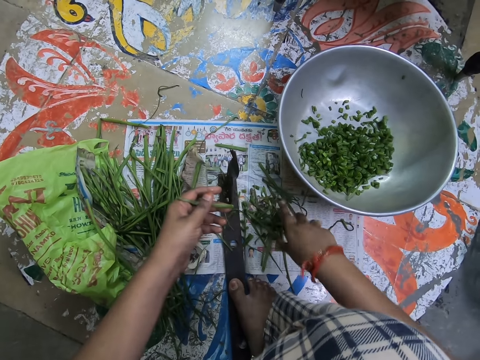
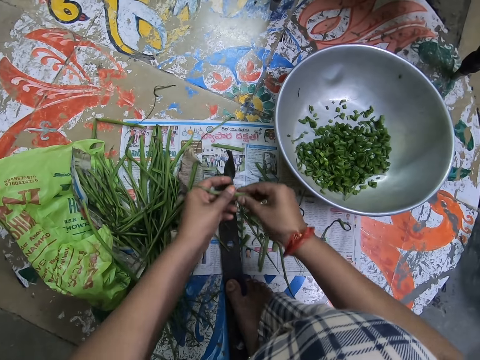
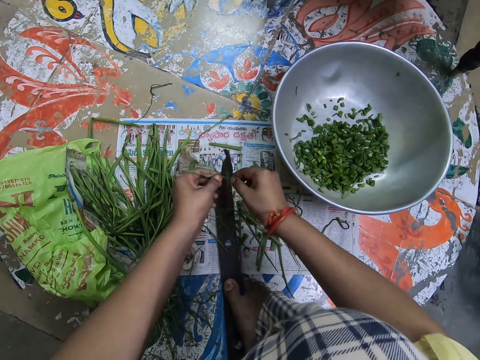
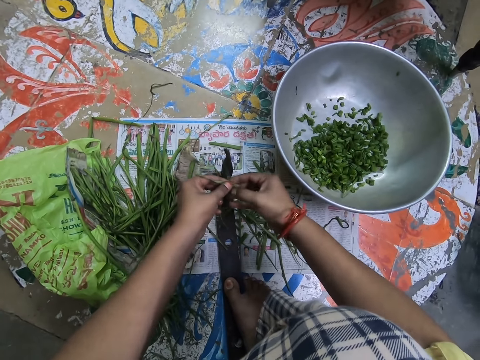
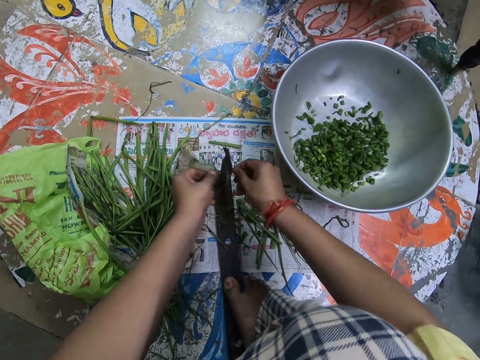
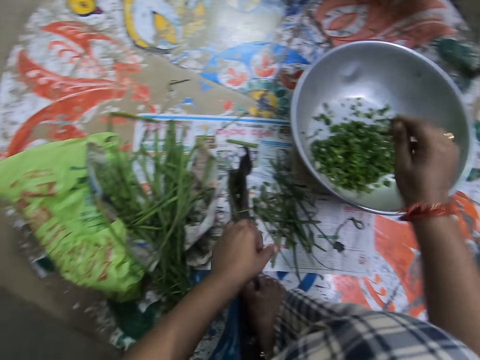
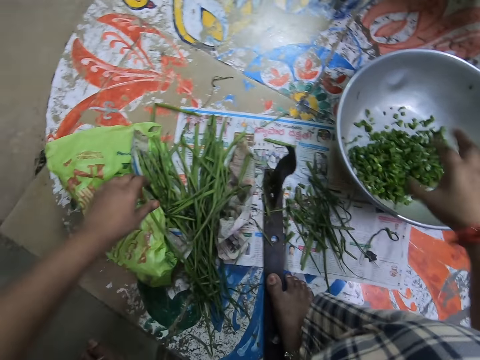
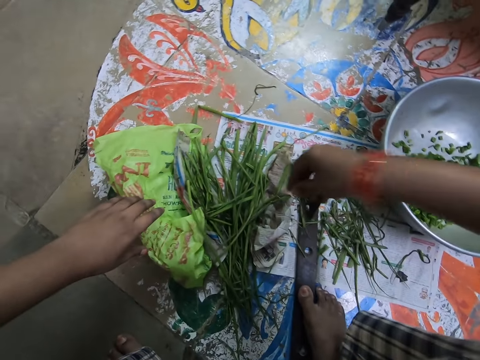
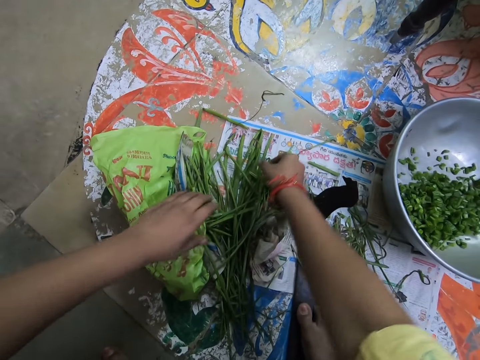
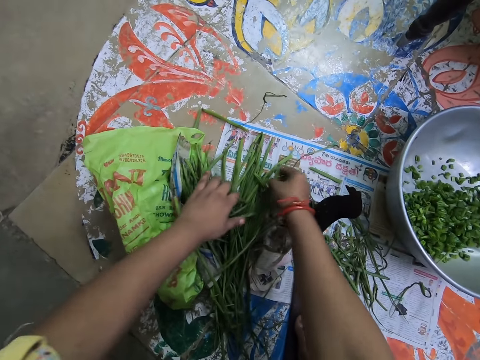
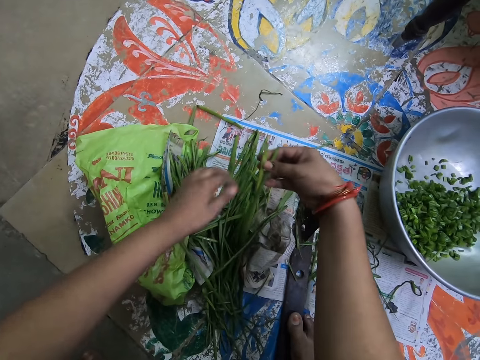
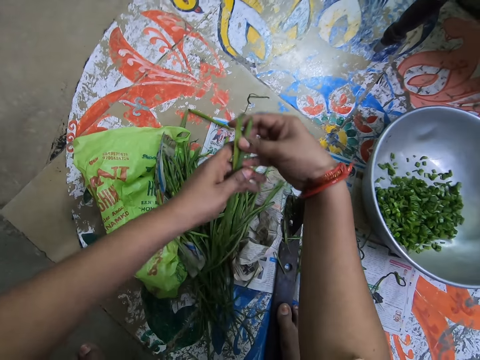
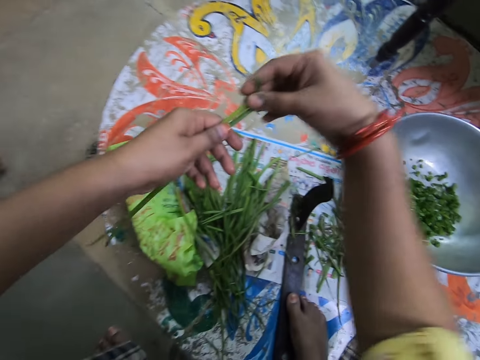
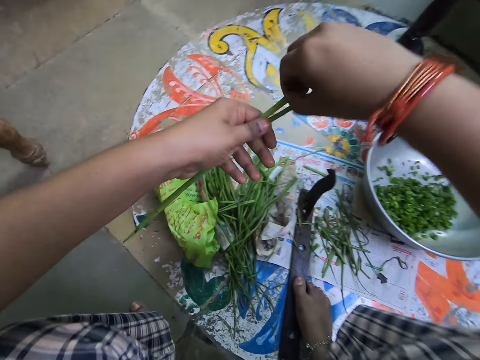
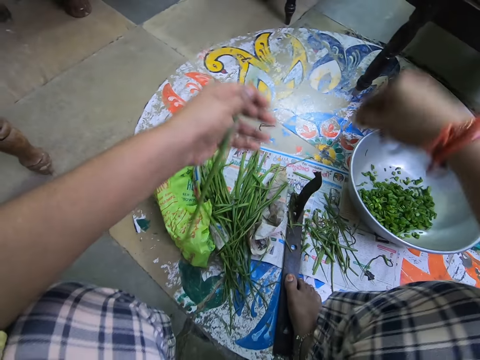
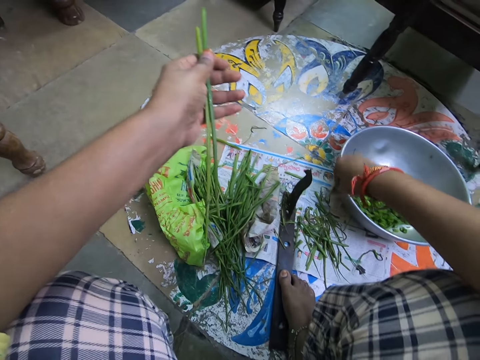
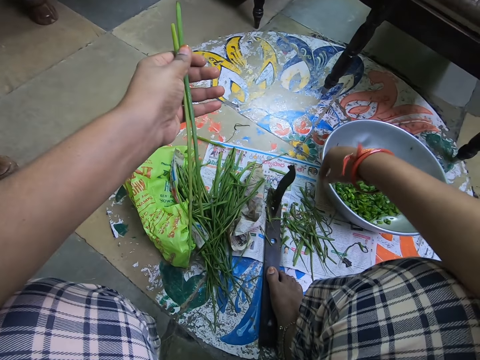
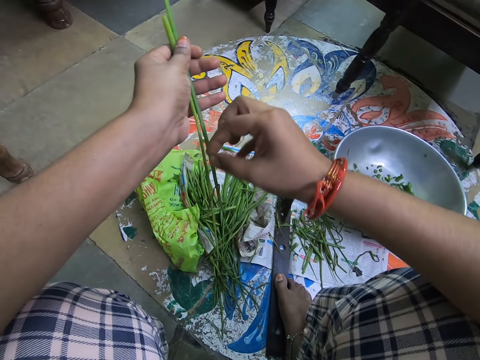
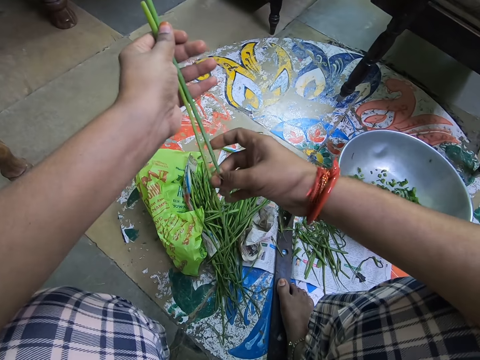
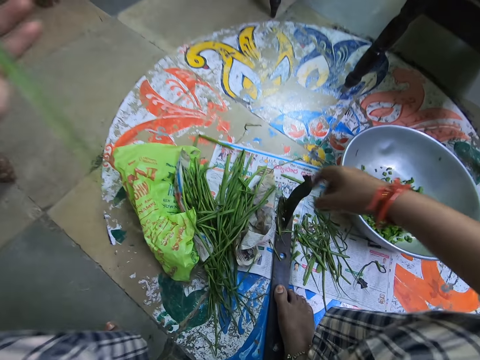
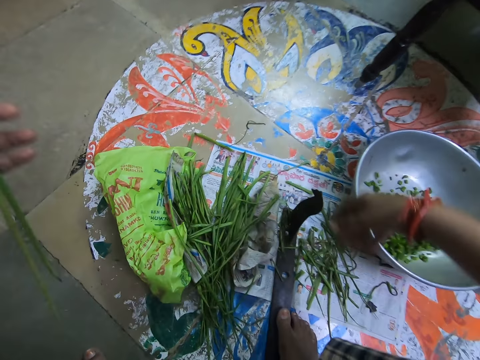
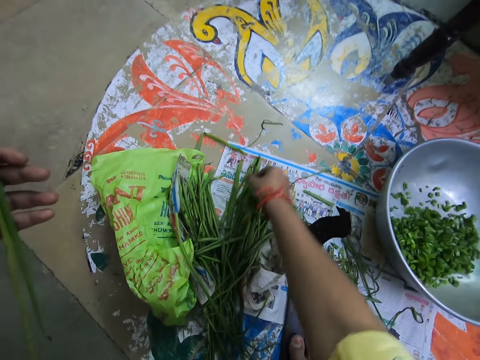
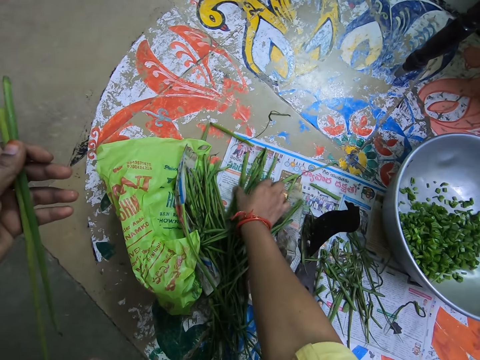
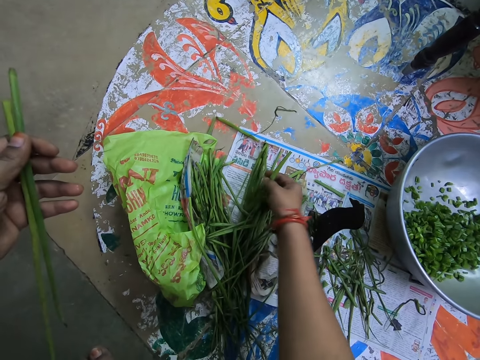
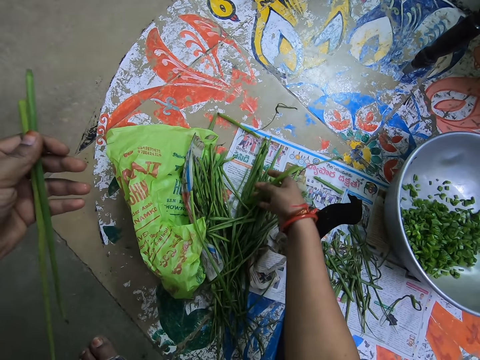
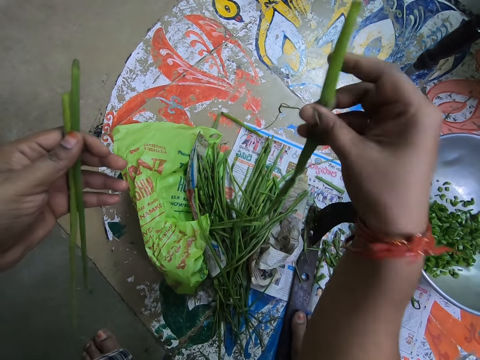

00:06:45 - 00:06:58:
The camera wearer drops something. They hold something with both hands. They cut the spring onions. They pour the spring onions into the bowl. They pick some spring onions from a polythene bag. They cut the tip of something. They drop something. They remove something. They drop something. They pick something.

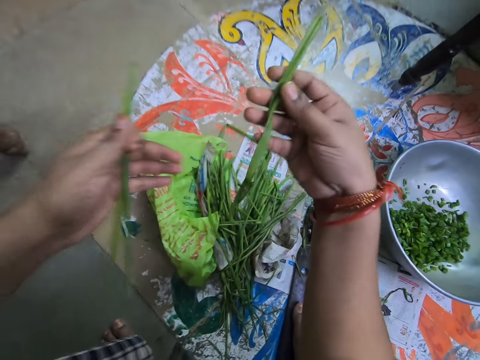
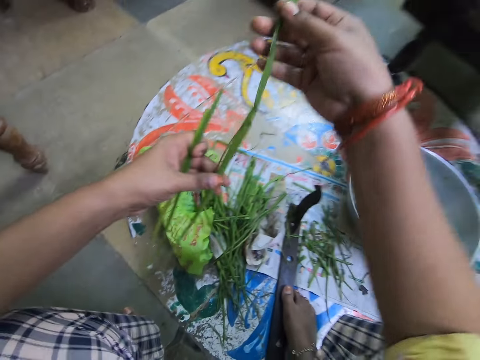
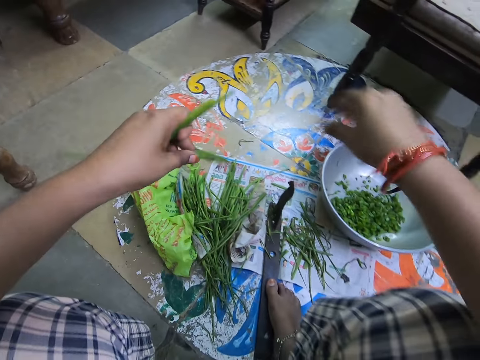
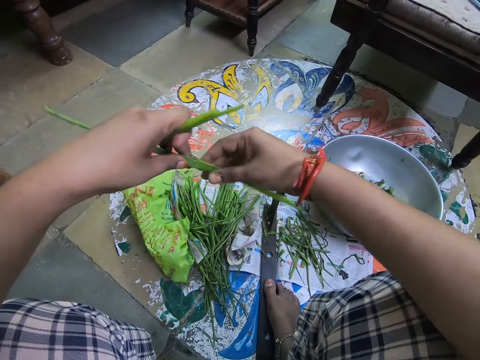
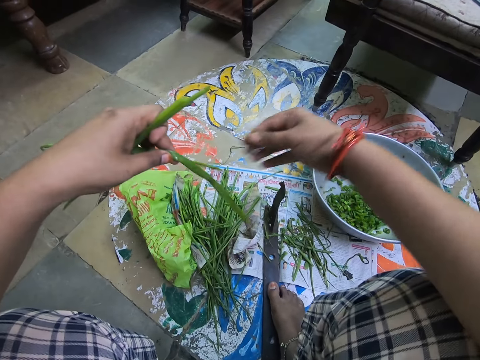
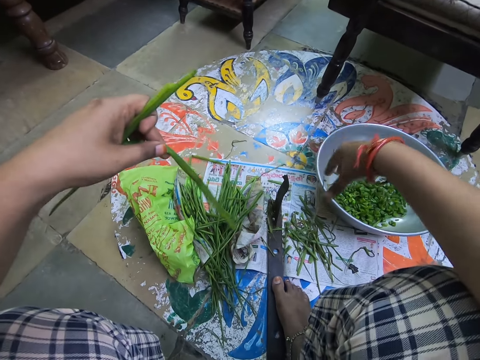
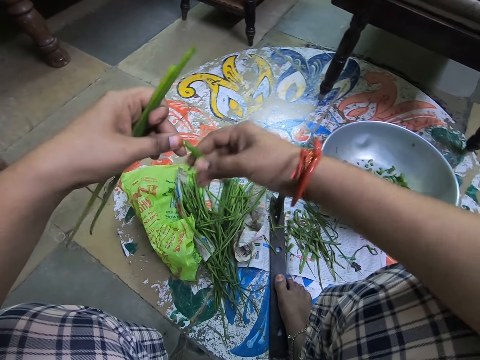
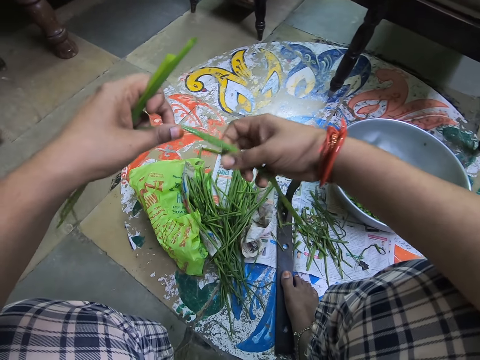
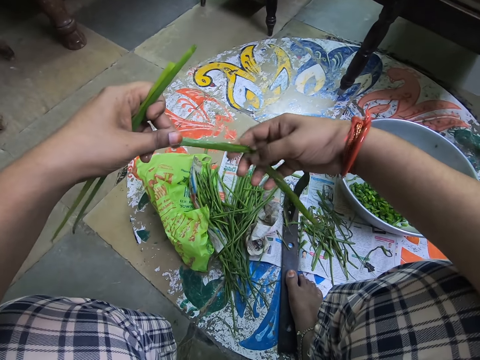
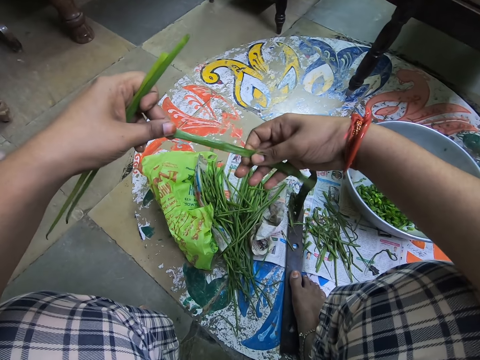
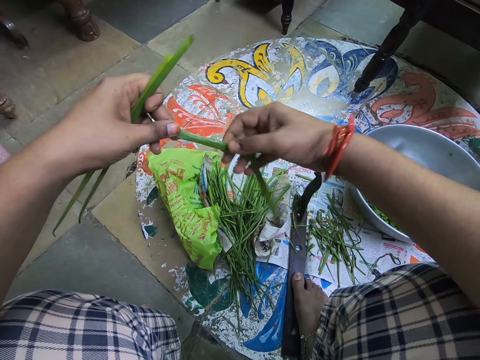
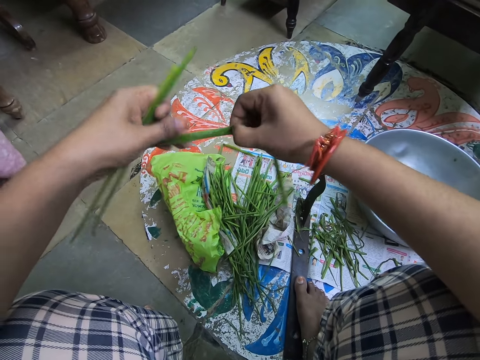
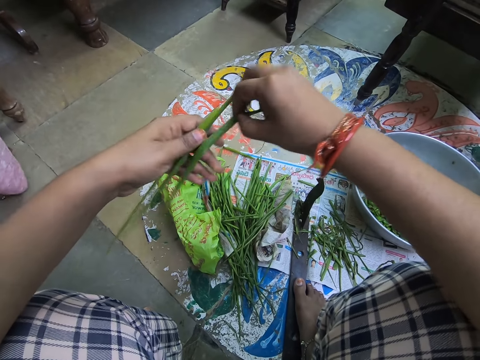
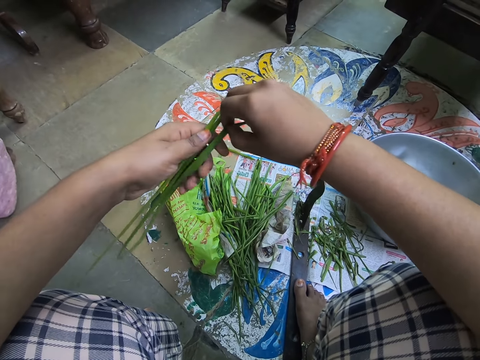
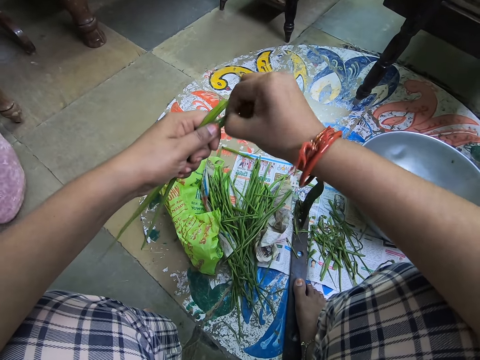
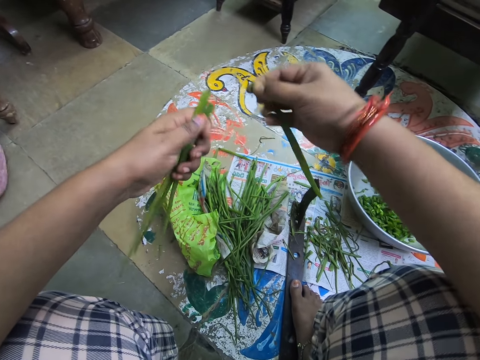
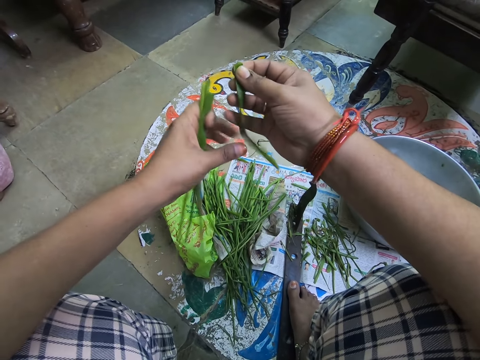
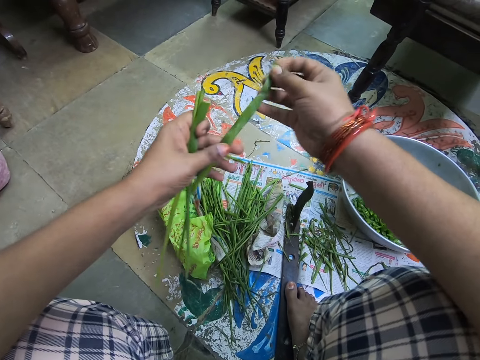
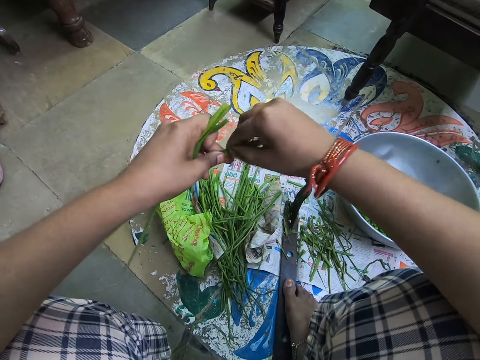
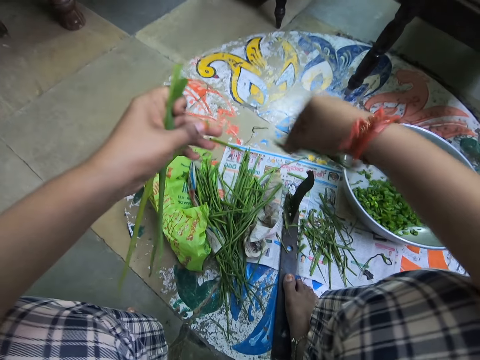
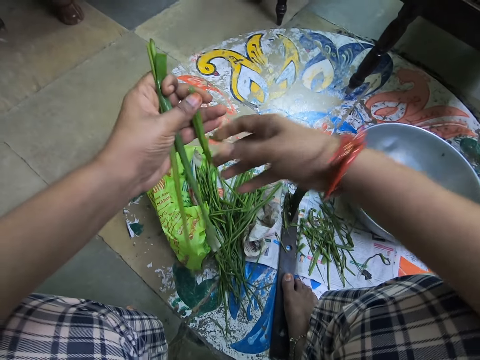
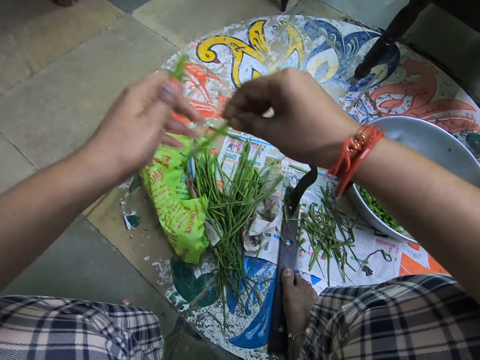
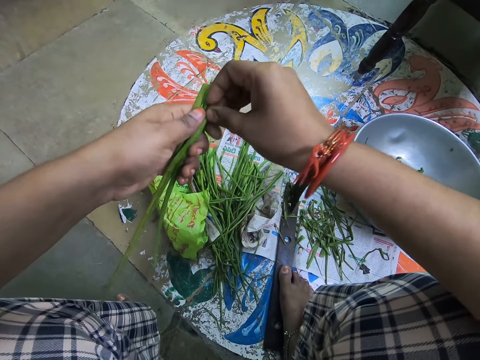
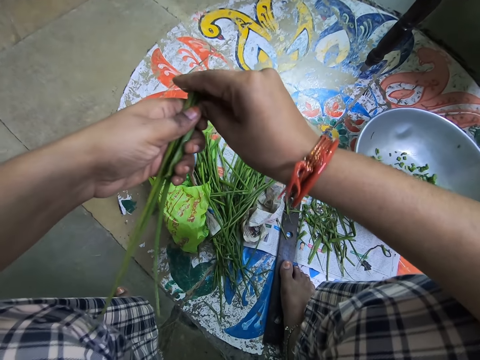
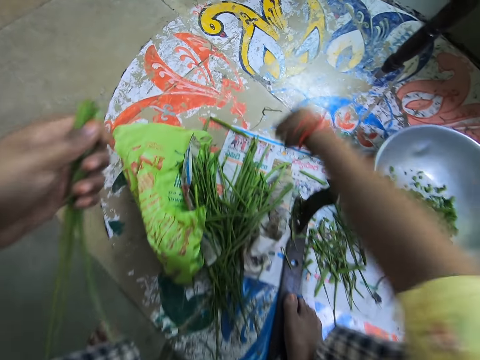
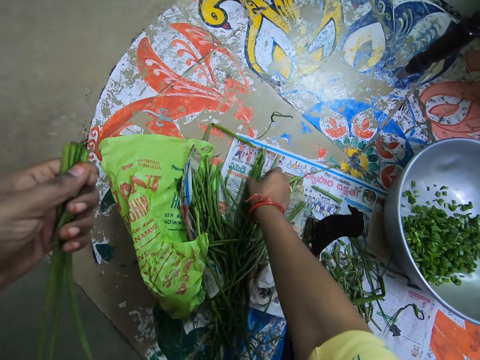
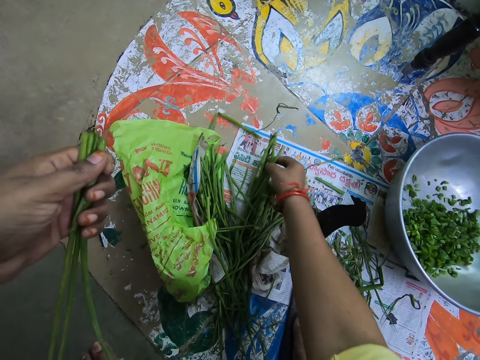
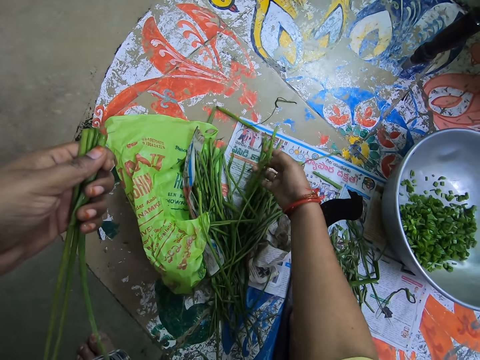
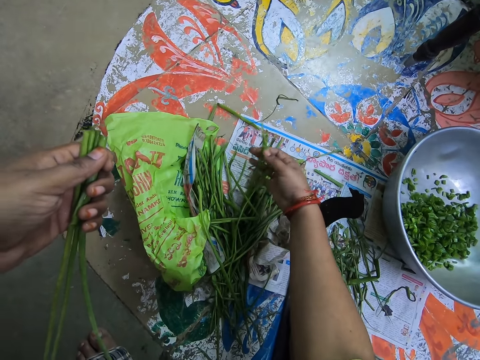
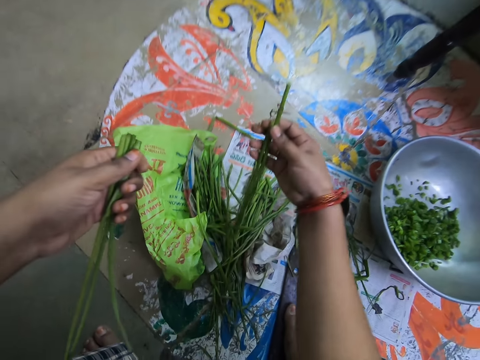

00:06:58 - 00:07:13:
The camera wearer removes something. They drop something. They cut something. They drop something. They turn something. They pick something.
